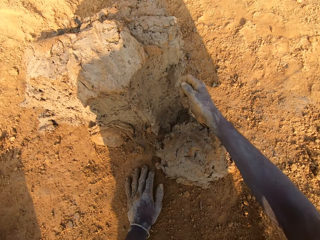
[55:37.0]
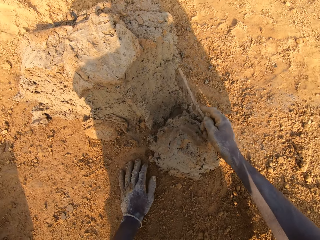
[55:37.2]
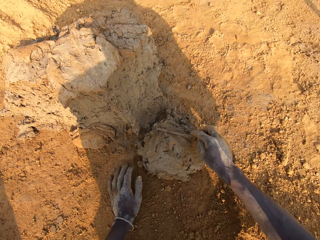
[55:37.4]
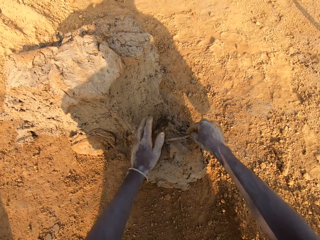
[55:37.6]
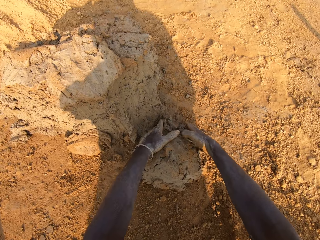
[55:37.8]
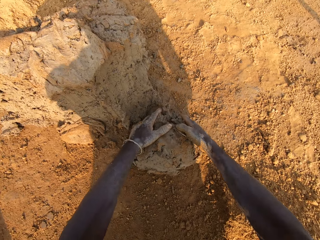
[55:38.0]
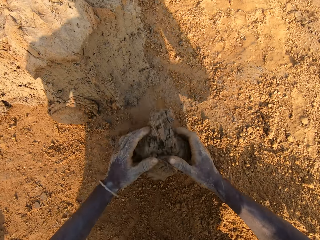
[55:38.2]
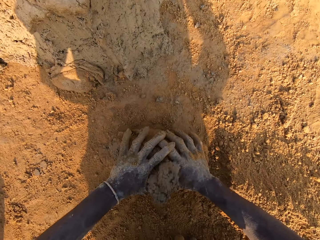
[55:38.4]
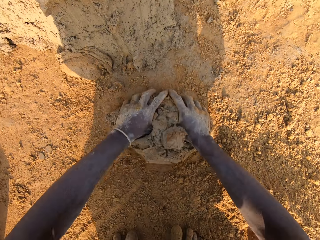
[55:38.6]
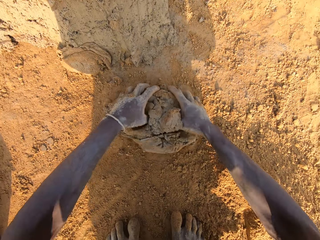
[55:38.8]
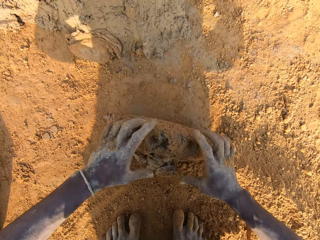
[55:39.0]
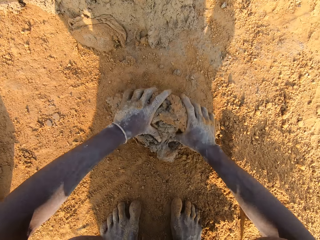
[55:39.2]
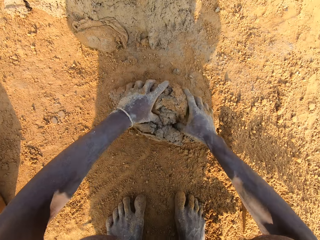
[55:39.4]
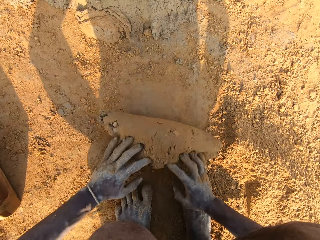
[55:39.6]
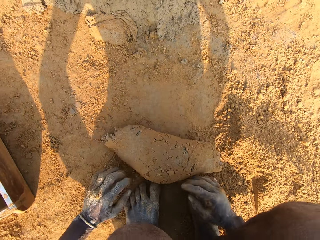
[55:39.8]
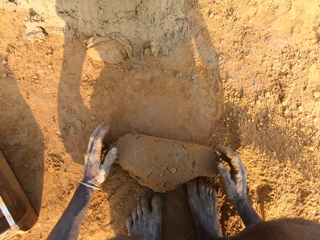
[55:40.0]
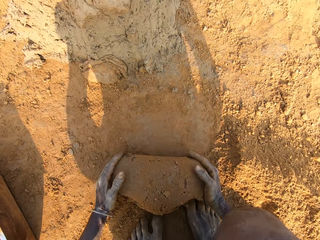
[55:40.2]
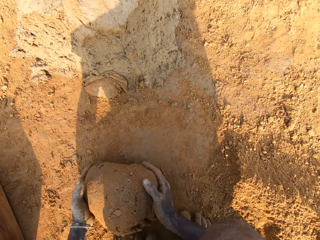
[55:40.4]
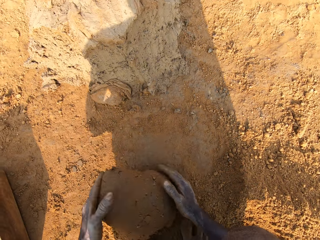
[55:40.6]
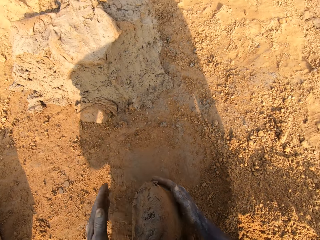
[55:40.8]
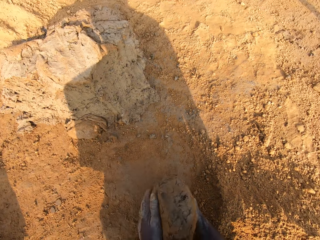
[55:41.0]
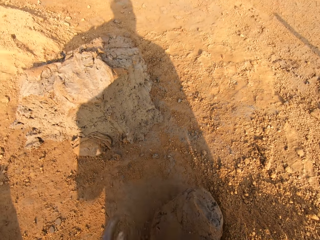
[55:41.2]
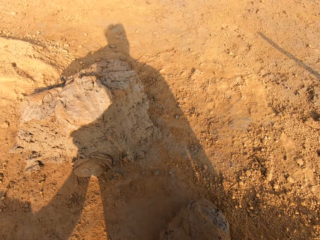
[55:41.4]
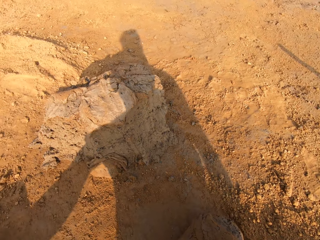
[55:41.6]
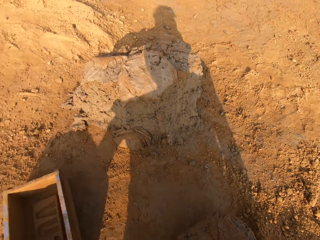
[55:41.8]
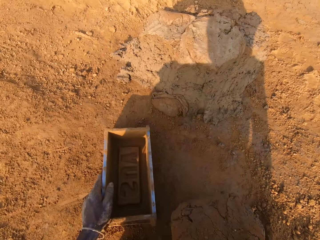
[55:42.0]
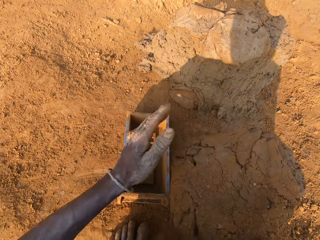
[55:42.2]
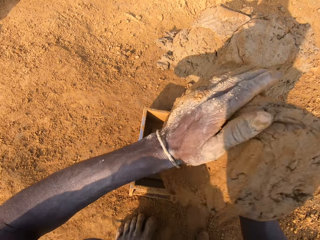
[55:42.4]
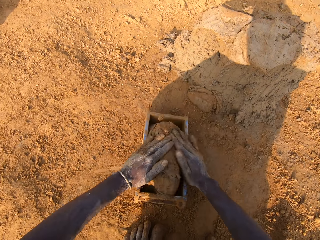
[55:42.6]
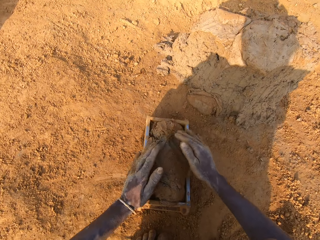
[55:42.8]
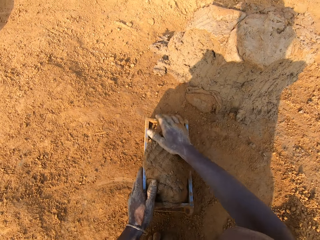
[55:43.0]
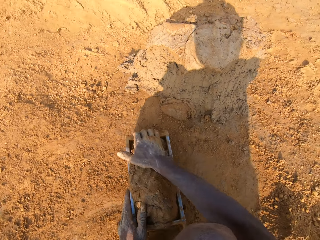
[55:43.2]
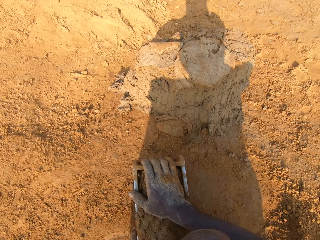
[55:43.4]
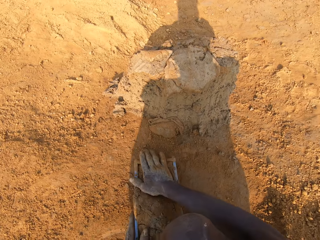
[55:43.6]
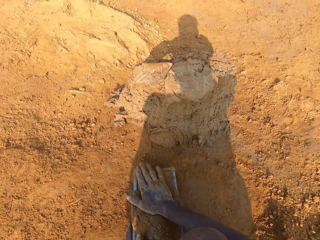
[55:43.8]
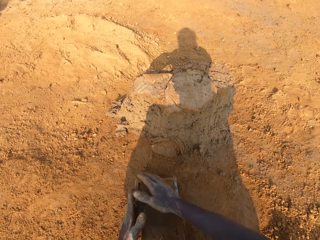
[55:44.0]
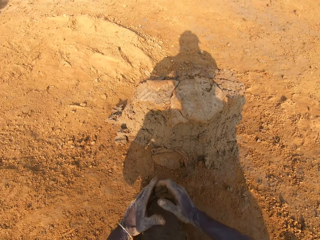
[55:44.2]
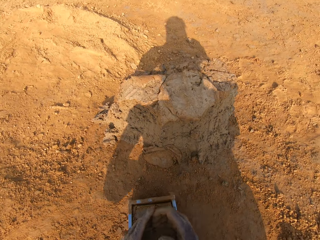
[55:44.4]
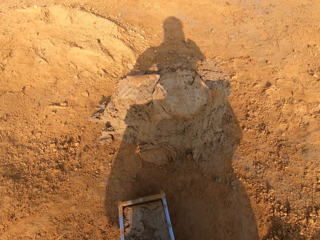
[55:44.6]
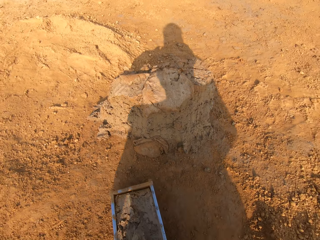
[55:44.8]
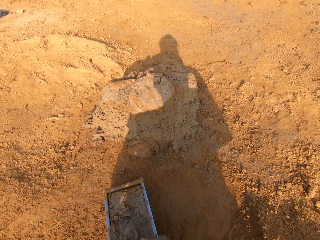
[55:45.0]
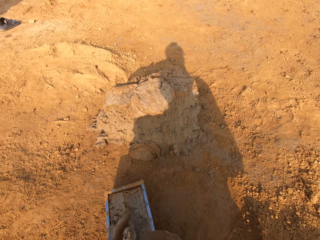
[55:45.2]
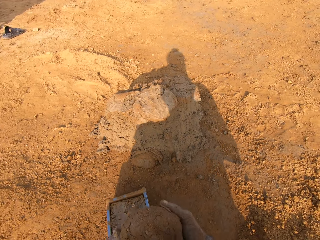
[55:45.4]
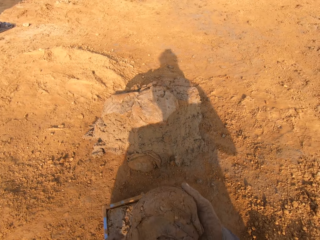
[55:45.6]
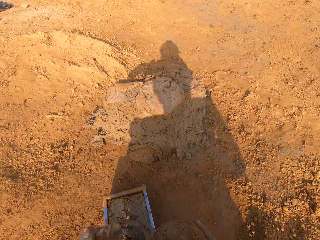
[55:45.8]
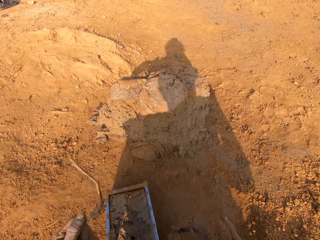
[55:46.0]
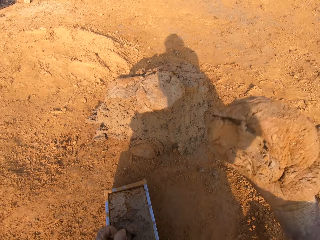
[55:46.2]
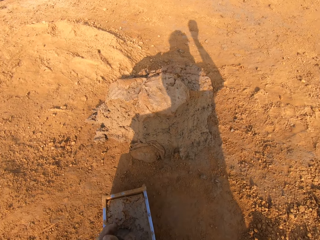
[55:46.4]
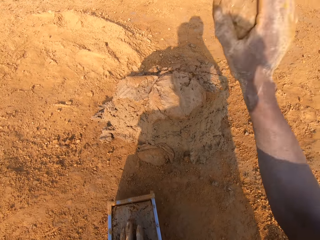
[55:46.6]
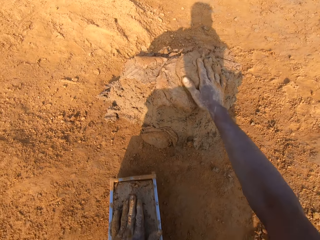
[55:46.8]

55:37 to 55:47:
The camera wearer molds the mortar on the ground with his hands. He picks up the brick mold on the ground. He adjusts the brick mold with his left hand. He loads the mortar into the brick mold. He scrapes mortar from the brick mold with his hands.

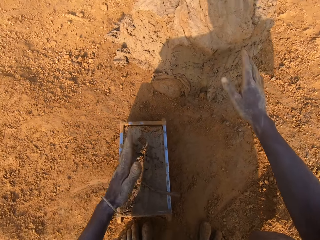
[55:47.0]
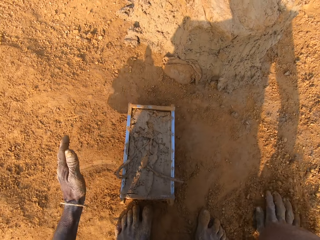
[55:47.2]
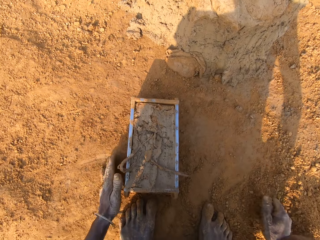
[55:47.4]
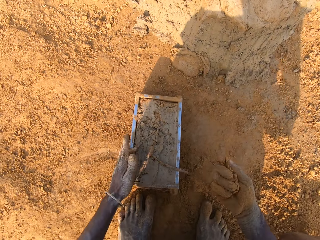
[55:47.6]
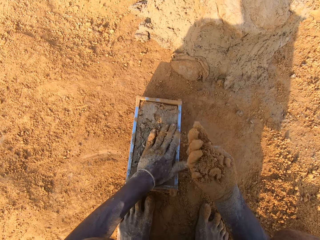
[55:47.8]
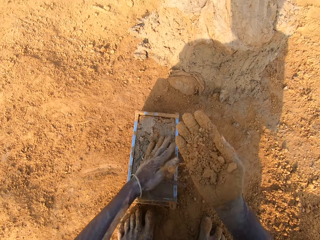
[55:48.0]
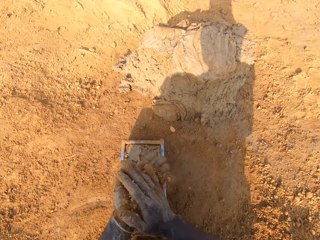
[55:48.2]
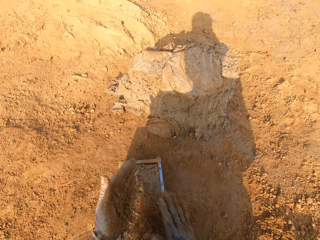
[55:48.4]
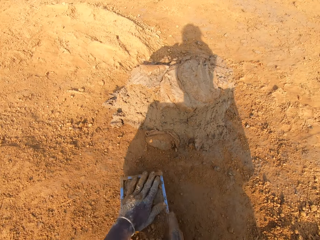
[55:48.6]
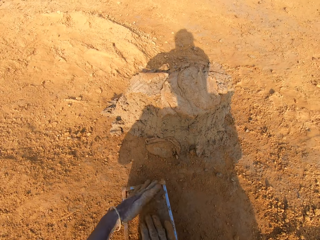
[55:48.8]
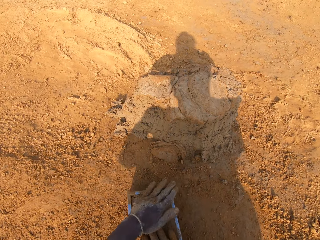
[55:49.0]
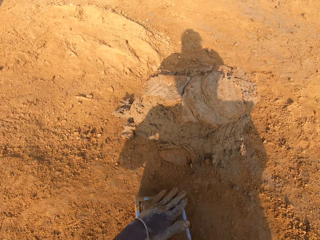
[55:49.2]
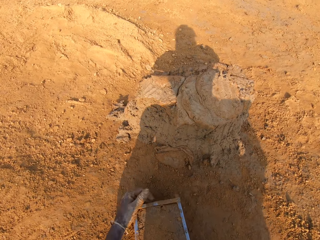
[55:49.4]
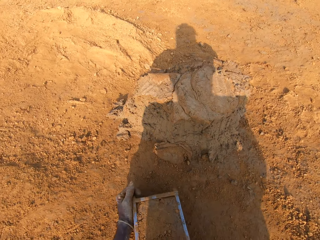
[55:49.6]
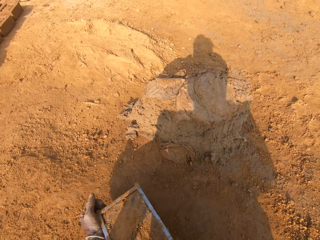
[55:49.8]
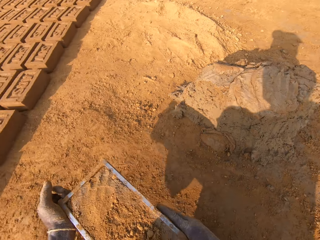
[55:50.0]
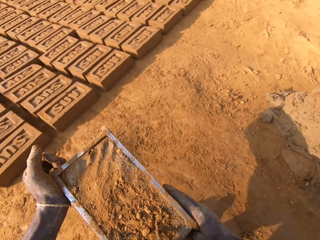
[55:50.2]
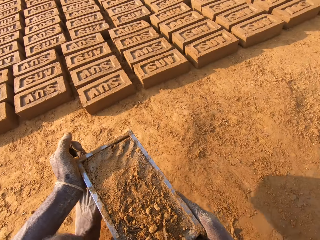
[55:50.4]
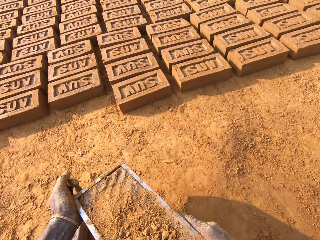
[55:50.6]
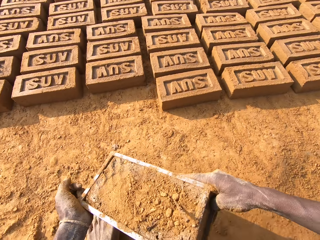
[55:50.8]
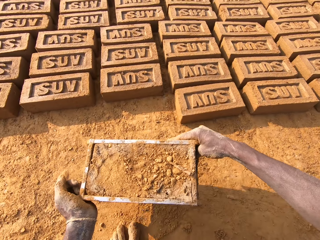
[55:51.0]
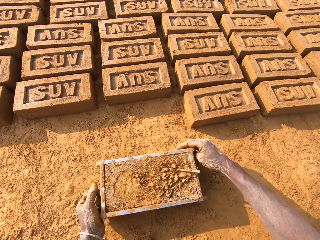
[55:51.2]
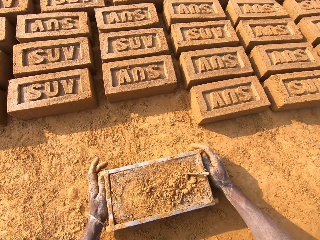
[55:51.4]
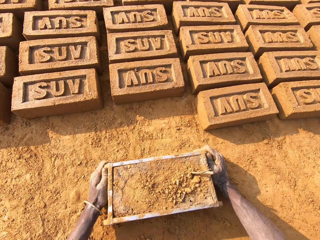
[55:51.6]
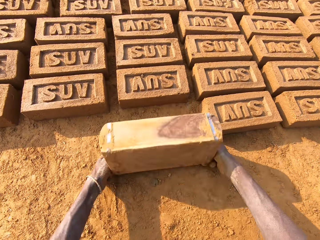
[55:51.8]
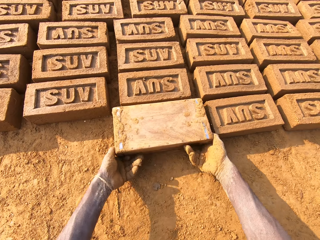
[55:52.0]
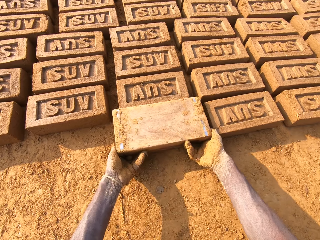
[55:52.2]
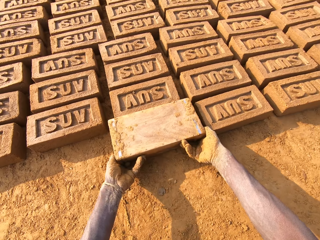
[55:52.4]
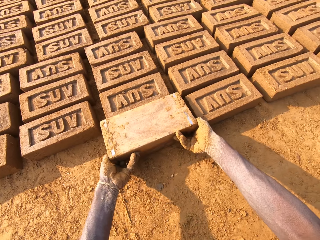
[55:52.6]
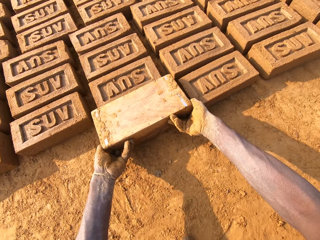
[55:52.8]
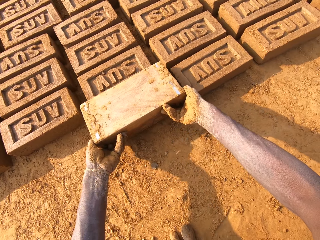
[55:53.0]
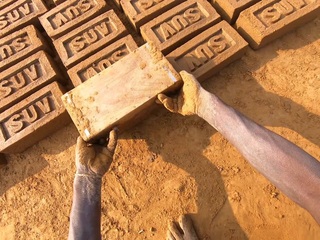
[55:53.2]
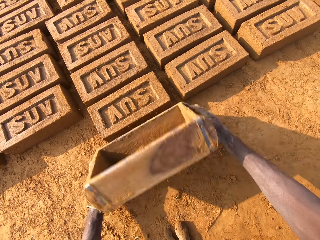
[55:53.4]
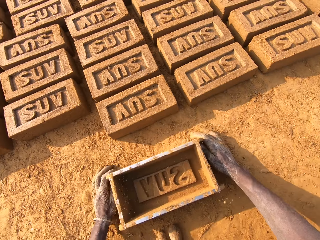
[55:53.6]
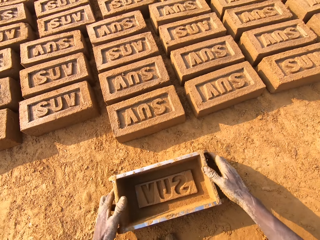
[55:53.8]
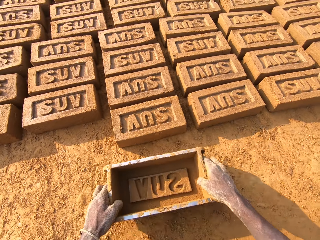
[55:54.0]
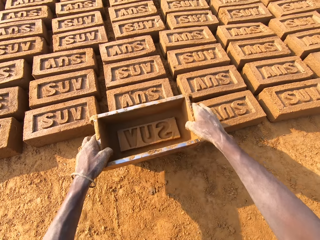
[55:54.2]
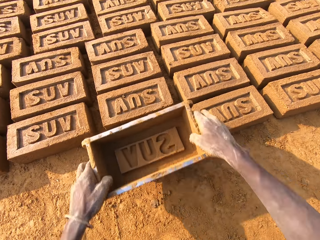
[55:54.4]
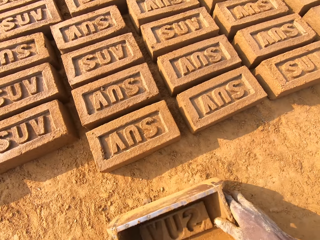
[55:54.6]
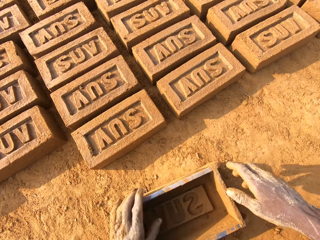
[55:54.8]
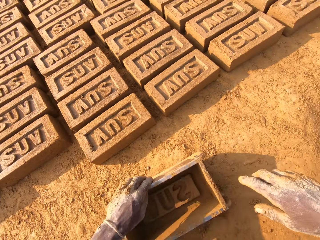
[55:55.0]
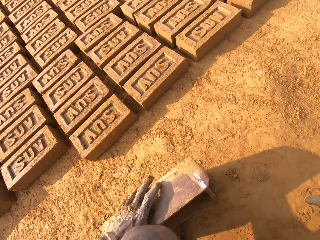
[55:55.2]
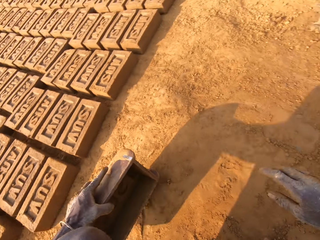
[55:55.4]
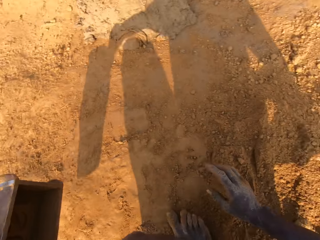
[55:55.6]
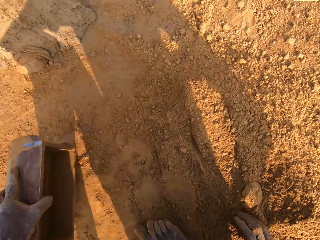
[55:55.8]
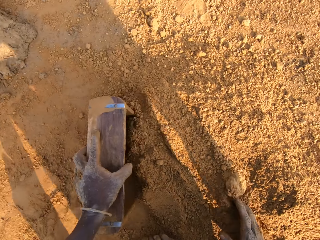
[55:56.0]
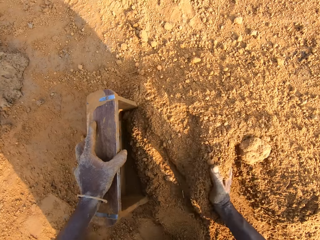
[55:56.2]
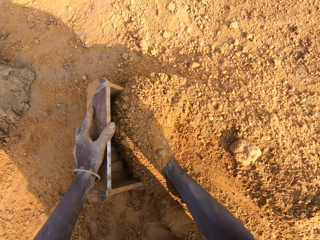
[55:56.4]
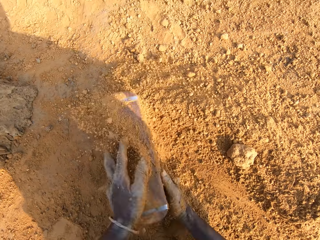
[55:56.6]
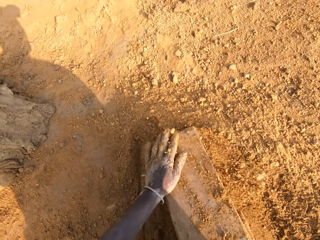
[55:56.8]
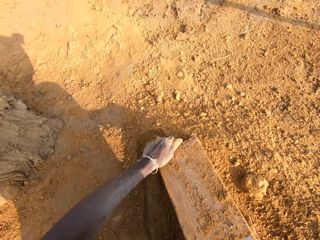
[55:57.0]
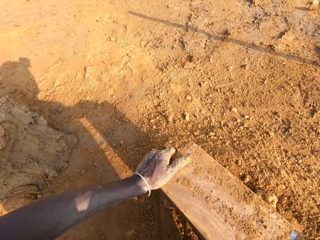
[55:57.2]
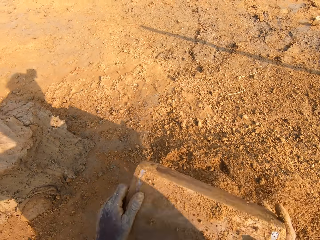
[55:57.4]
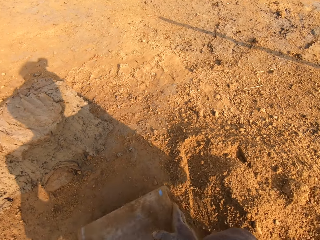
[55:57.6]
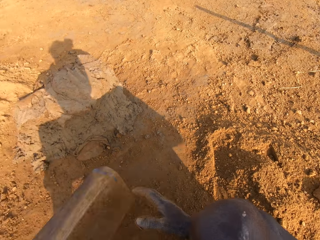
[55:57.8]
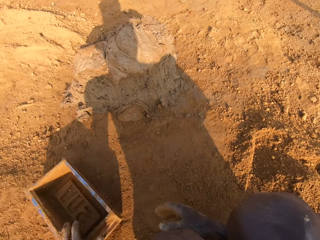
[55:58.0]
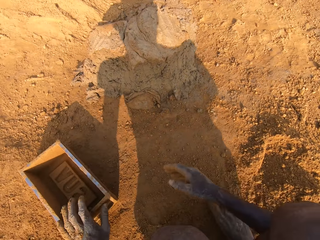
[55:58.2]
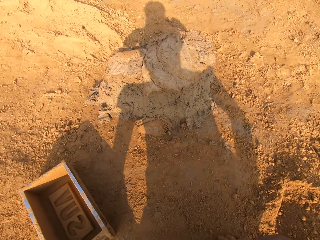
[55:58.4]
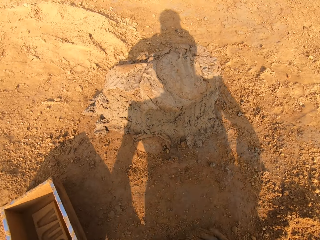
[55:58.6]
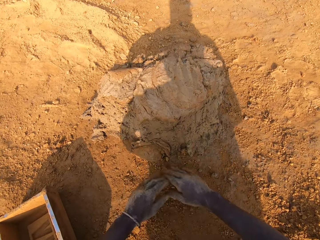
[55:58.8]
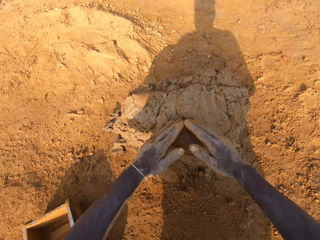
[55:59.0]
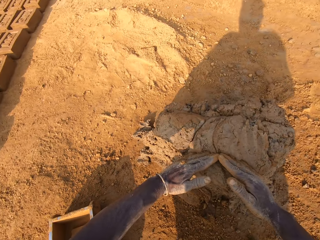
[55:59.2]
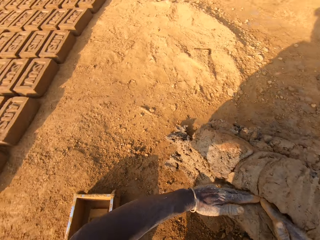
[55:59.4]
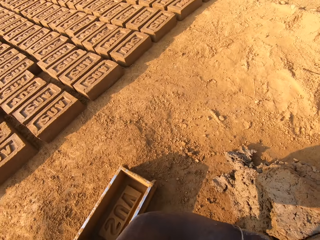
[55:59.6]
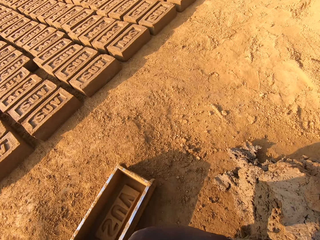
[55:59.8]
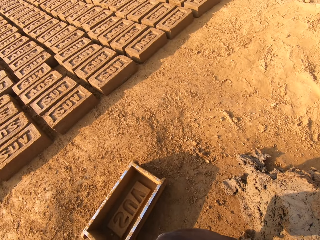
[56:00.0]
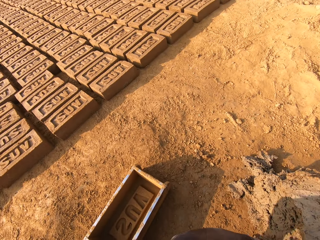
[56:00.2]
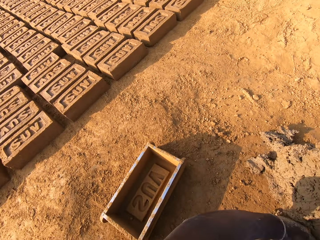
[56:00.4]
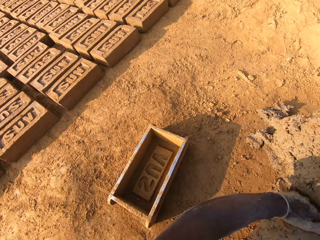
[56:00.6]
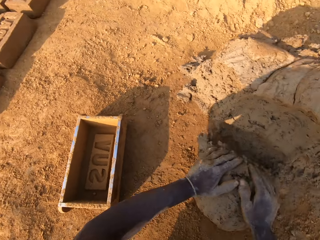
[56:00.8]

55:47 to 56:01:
The camera wearer drops the portion of mortar in his hands on the heap of mortar. He packs sand on the ground with his right hand. He scoops the soil on the ground. He rubs the sand in both hands over the mortar in the brick mold. He hits the mortar in the brick mold with the sand in his hand. He puts the soil on the mud in the brick mold. He moves the brick mold closer to the bricks aligned on the ground. He picks up the brick mold on the ground. He puts the brick mold on the ground. He flips the brick mold upside down. He makes the brick with the brick mold. He removes the brick mold from the brick. He puts the brick mold on the ground. He picks up the brick mold on the ground. He taps the brick with the brick mold in his hands. He moves to the sandy area. He packs sand into the brick mold. He pours the sand in the brick mold on the ground. He puts the brick mold on the ground. He slides his hands on the ground. He cuts out a portion of mortar from the heap of mortar with his hands.
